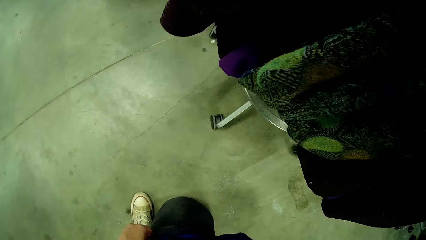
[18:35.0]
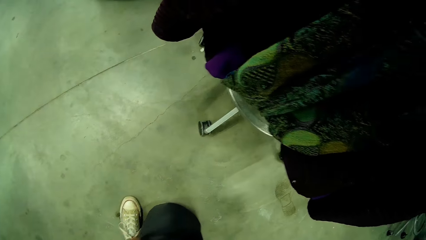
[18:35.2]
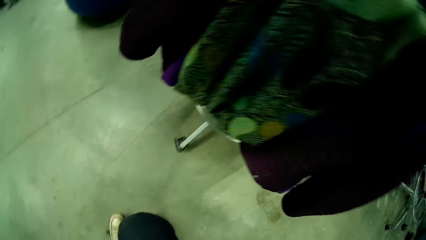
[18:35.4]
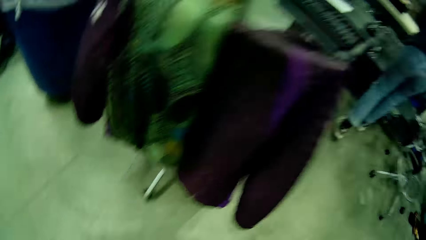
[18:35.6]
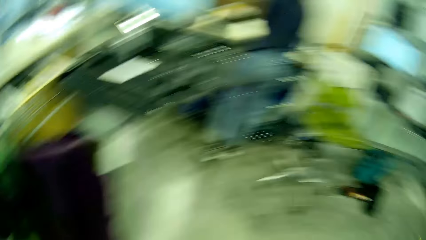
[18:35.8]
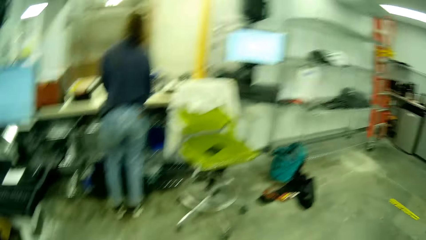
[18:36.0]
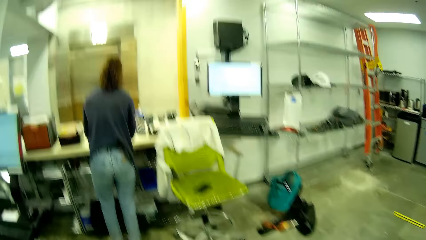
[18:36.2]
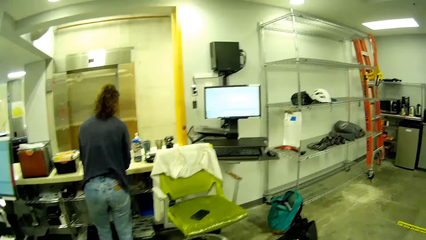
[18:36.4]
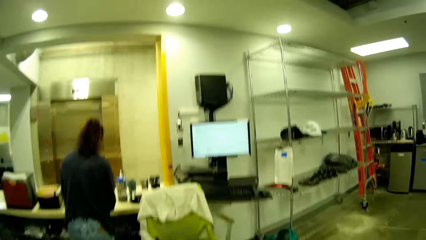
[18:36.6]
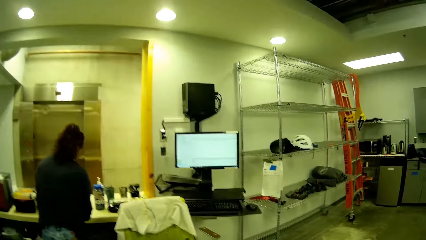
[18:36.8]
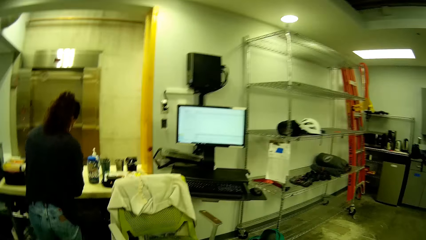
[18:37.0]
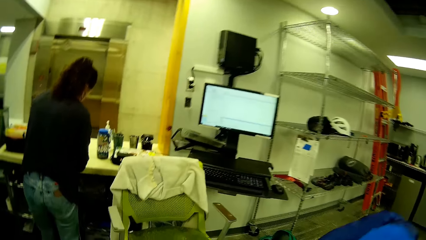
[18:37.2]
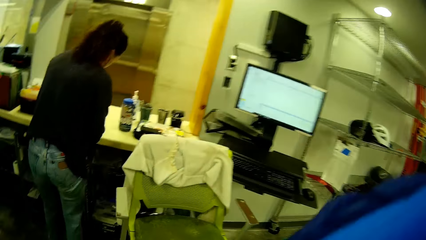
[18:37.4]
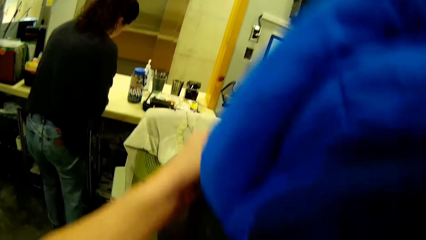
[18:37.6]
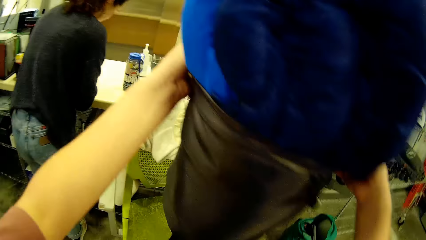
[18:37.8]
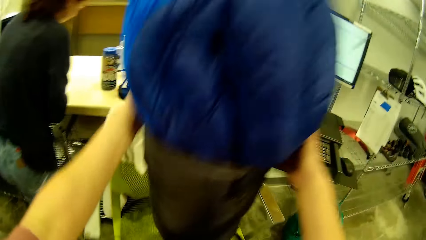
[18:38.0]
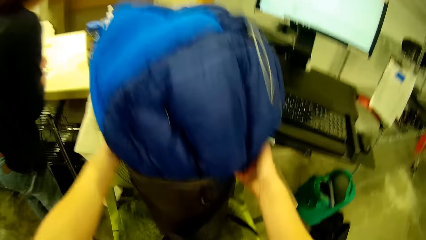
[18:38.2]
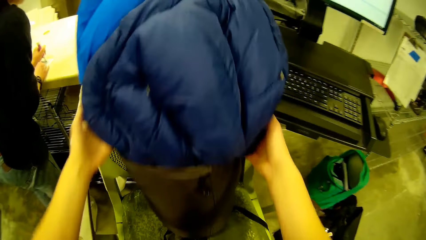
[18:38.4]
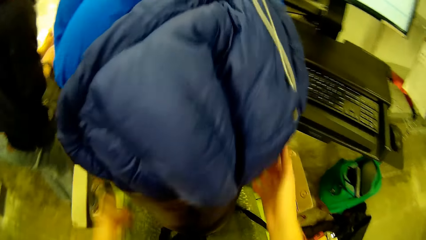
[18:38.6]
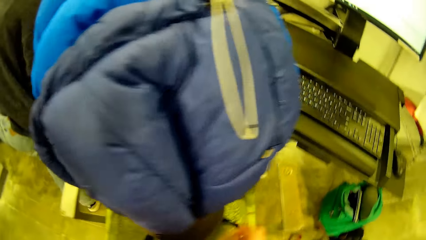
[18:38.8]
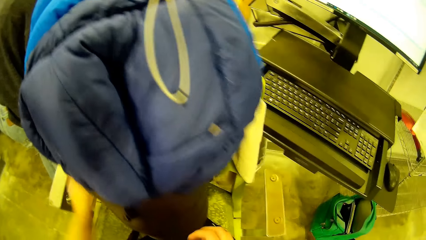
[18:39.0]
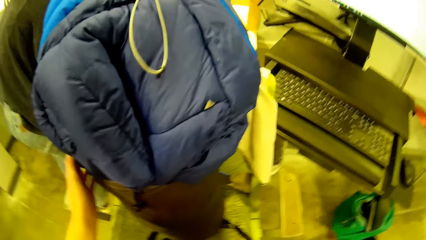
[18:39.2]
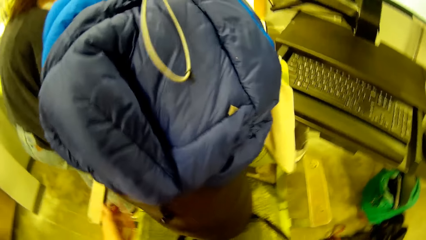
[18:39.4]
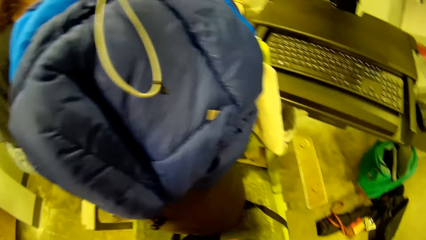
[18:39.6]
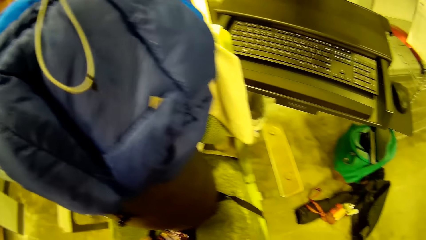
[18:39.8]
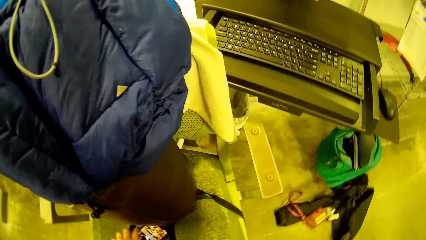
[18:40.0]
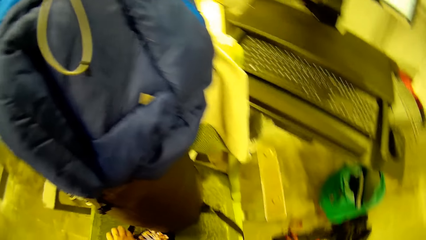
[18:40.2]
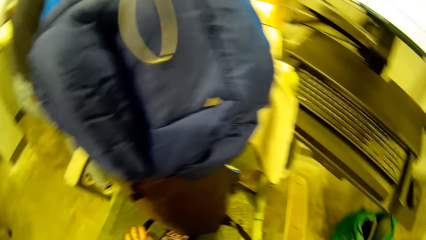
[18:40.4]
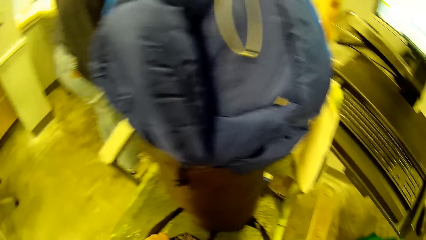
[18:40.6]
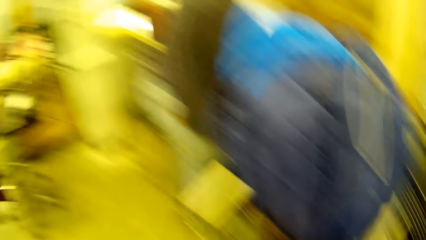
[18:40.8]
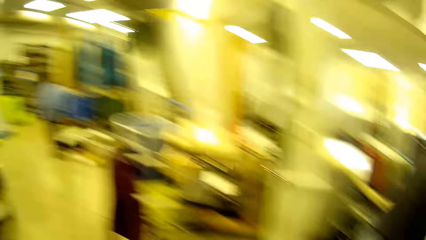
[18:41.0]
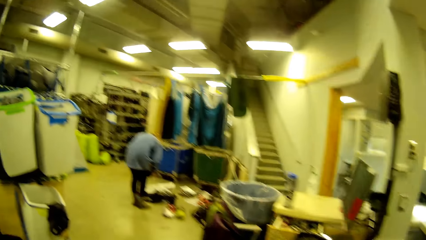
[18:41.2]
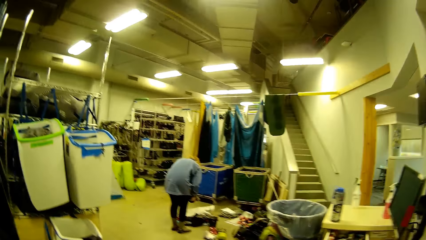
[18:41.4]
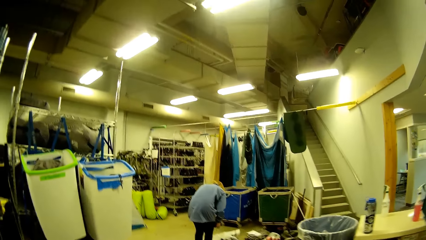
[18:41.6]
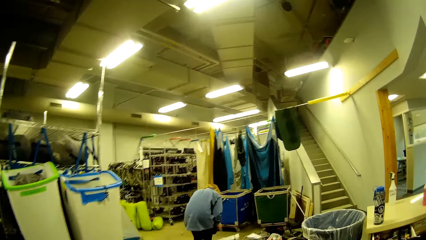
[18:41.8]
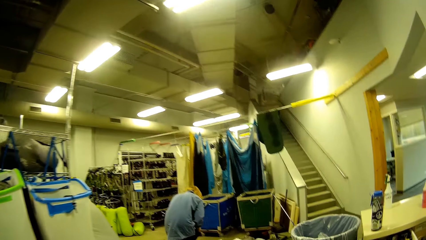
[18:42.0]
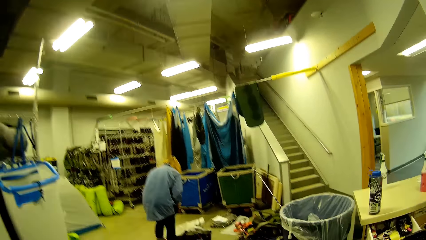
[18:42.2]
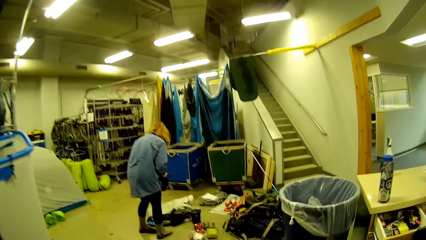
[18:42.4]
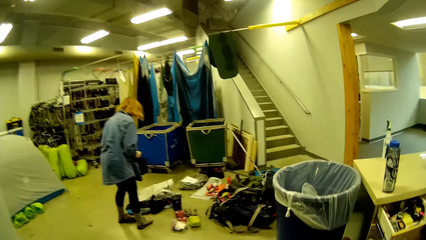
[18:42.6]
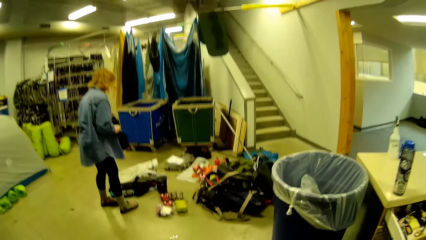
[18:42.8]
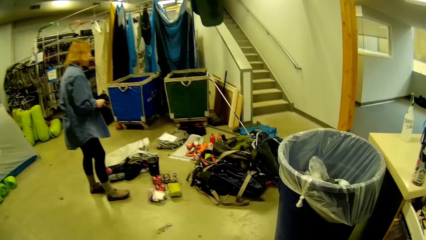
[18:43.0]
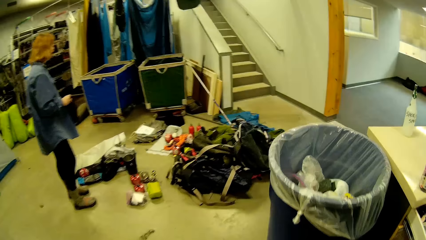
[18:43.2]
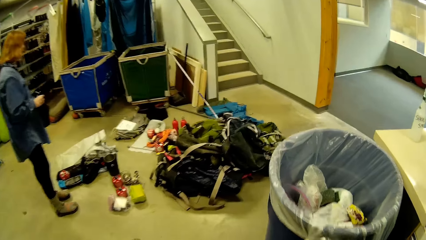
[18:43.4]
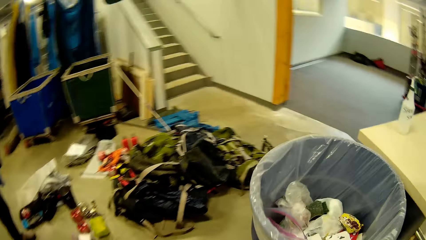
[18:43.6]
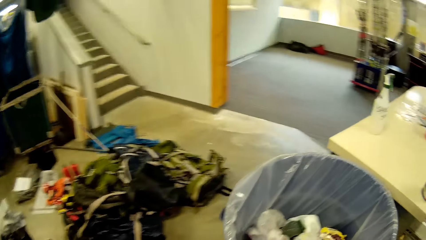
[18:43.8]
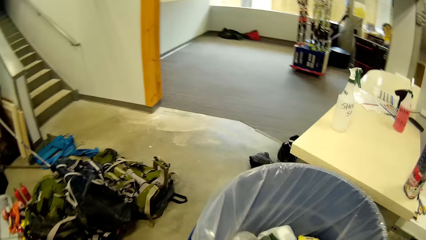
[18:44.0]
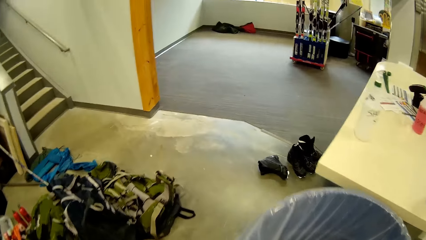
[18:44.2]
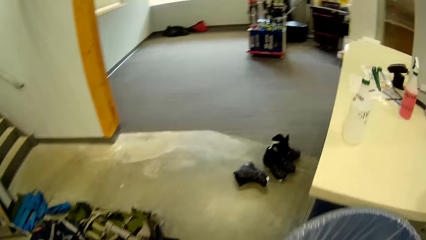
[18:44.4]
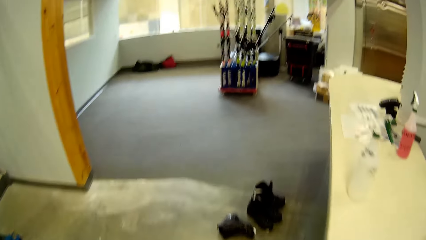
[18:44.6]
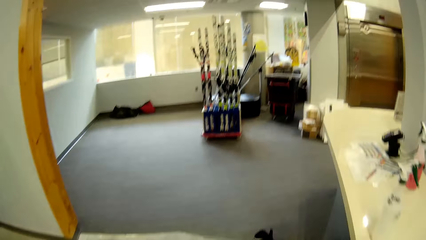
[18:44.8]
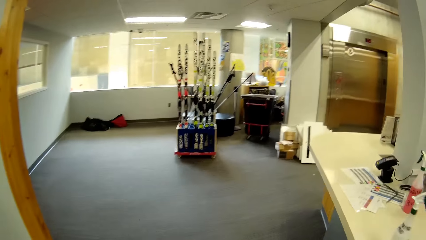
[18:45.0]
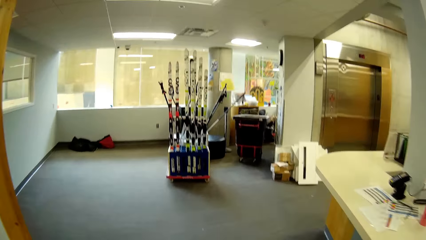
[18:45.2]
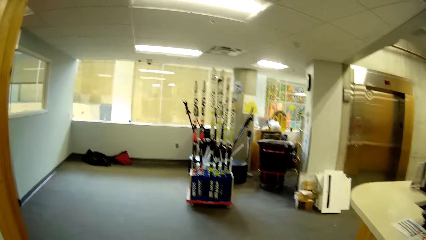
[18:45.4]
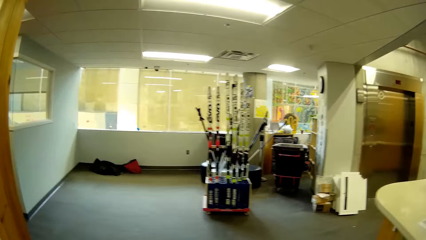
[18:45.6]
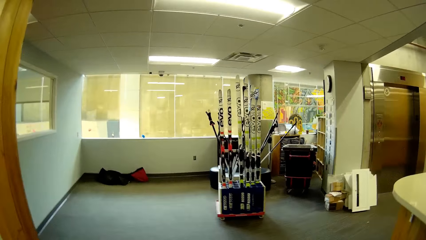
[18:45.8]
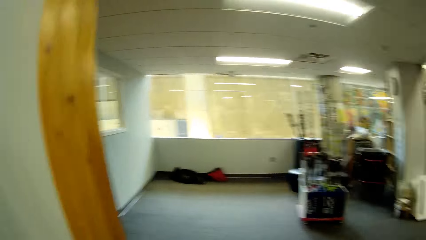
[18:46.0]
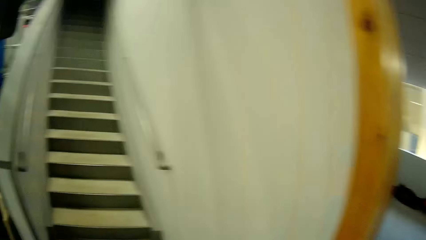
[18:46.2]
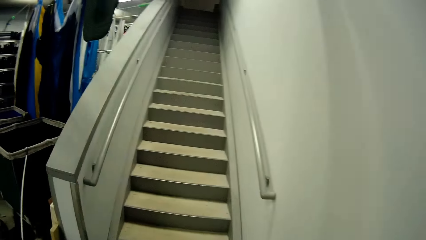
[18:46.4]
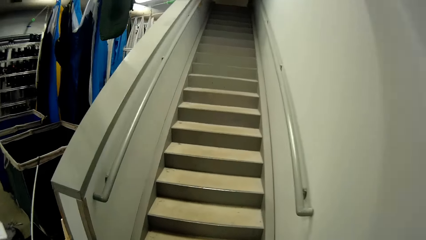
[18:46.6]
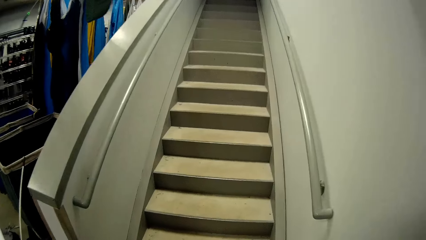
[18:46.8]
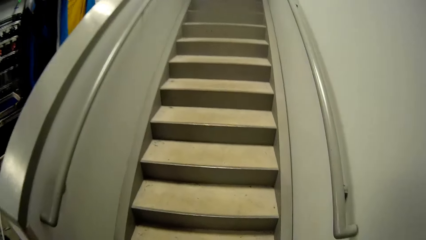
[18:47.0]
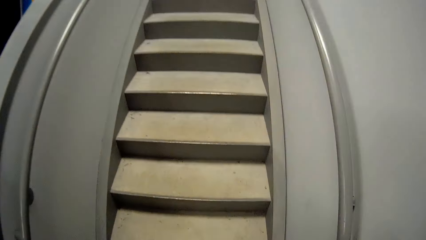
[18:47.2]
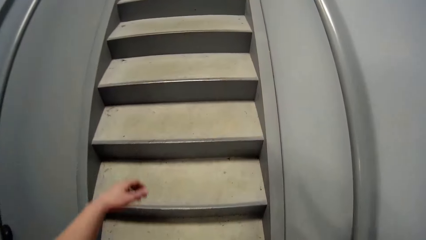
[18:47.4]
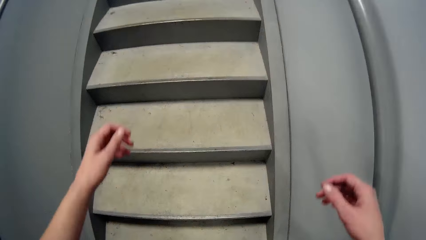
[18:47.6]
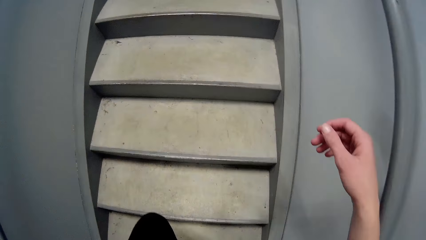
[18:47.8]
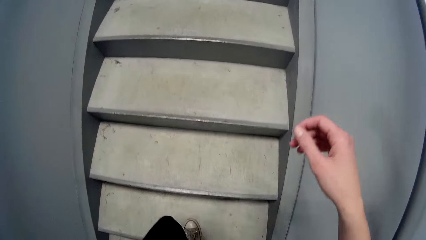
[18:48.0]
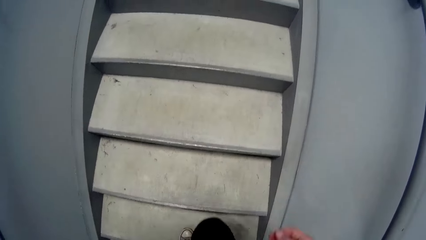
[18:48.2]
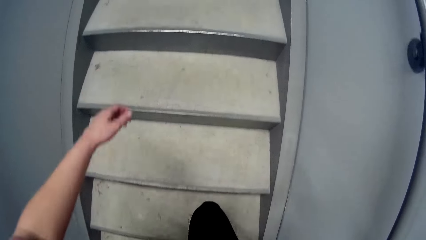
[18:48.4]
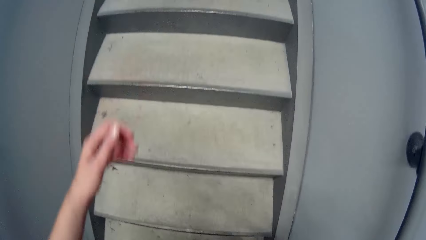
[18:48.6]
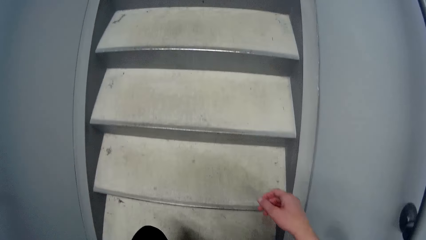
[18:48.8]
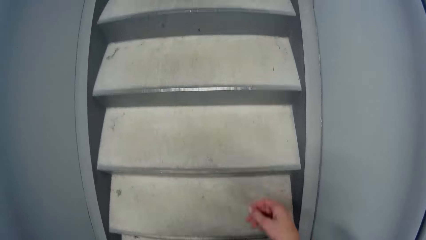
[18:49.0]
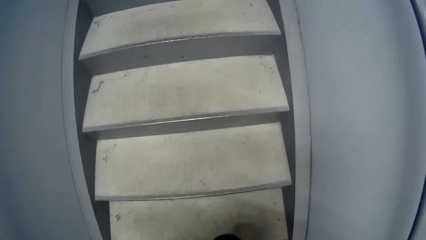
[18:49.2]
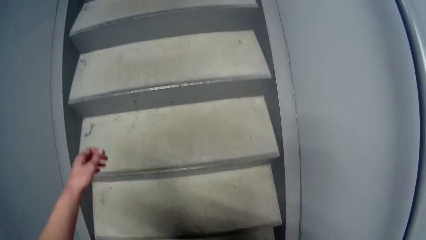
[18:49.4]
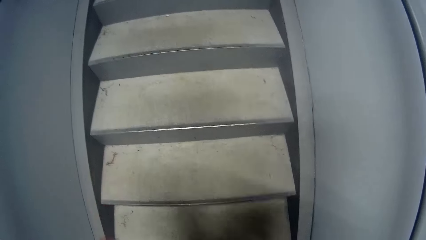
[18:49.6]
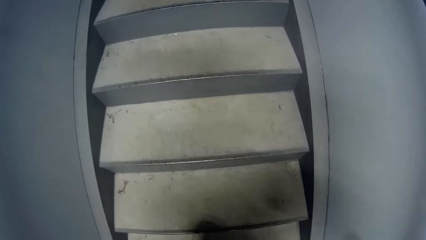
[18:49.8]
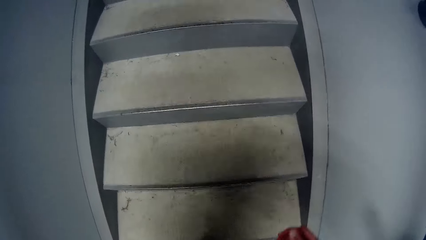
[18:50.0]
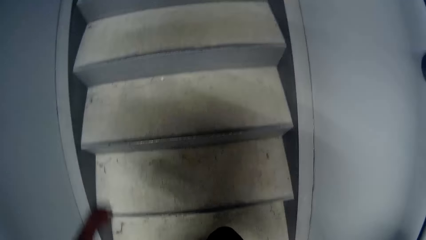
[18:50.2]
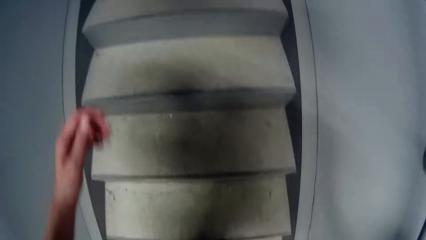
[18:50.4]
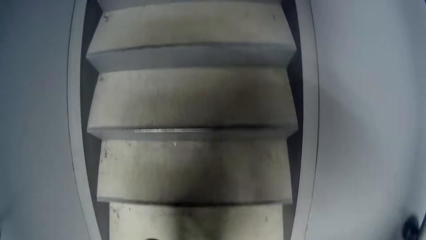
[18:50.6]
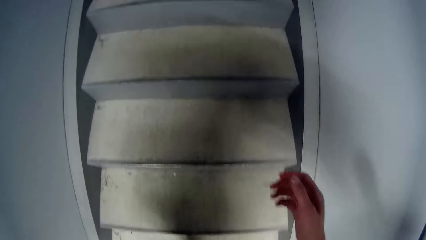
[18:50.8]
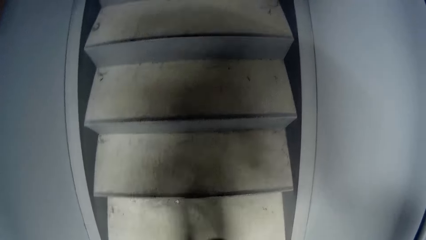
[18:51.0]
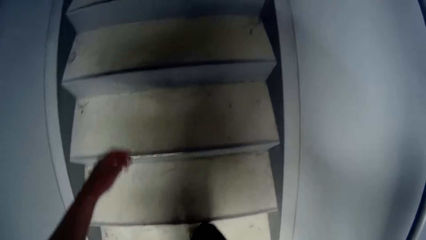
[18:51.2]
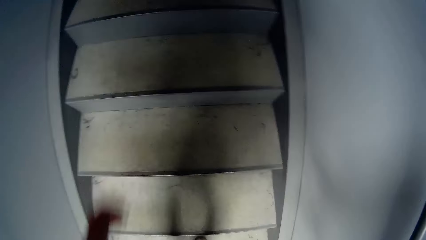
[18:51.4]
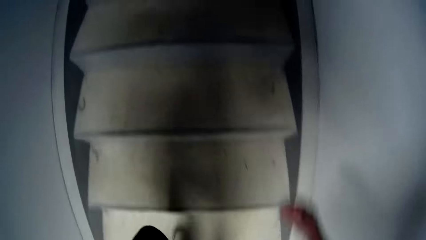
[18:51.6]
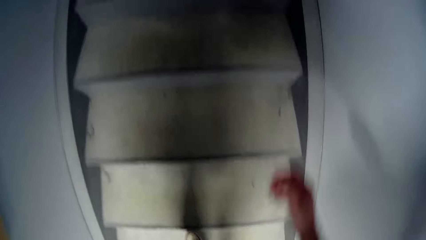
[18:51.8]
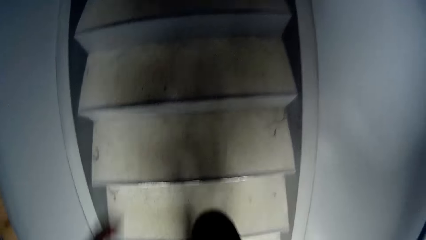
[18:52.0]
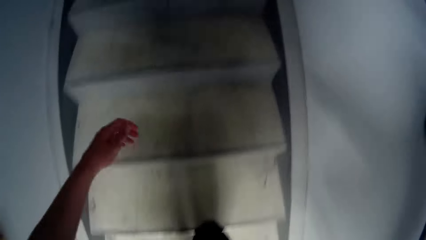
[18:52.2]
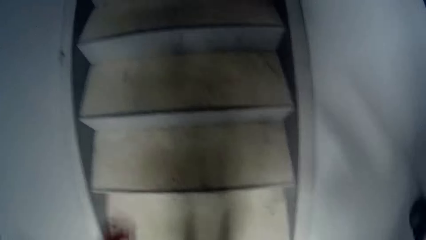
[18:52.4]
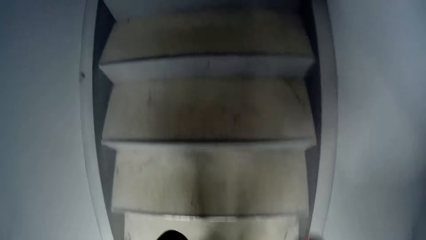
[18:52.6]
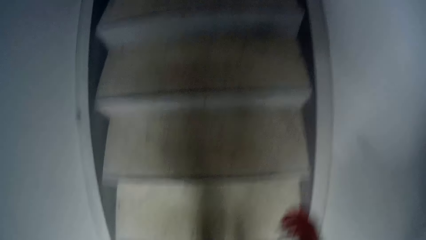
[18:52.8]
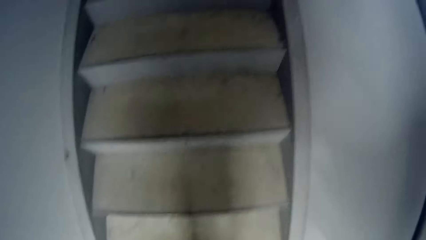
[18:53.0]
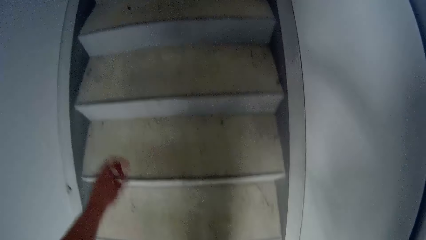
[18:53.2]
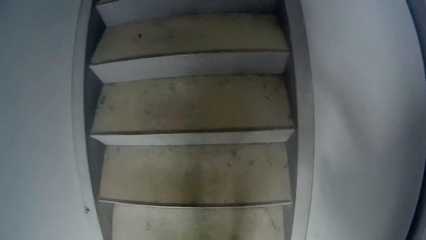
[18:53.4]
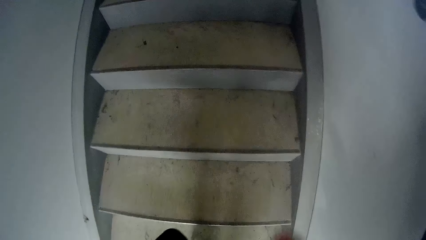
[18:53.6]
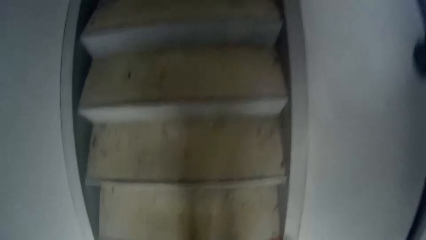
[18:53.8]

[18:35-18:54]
The camera wearer moves the bag with a duvet in her hand to a chair near the counter. She picks up a phone from the chair. She walks away from the chair towards the woman in the supermarket. The woman bends and picks up a small bag from the floor. The camera wearer ascends the stairs to a store room.
